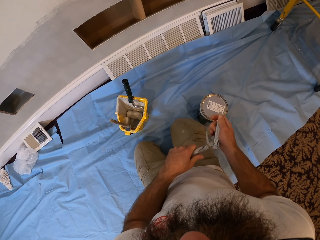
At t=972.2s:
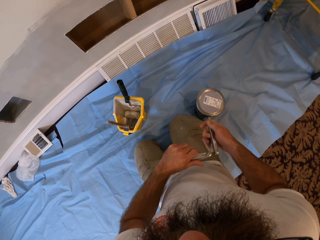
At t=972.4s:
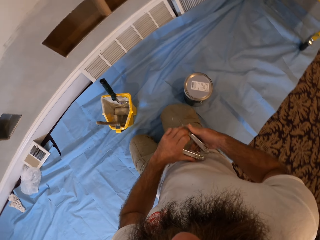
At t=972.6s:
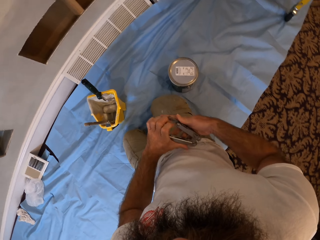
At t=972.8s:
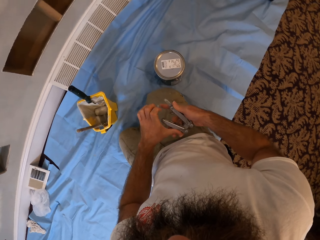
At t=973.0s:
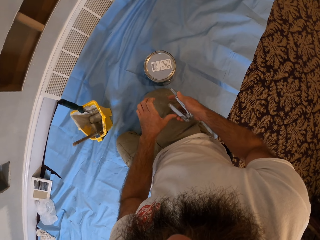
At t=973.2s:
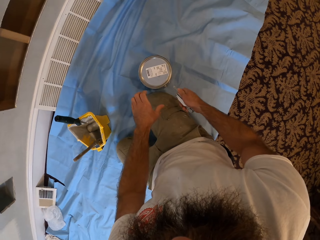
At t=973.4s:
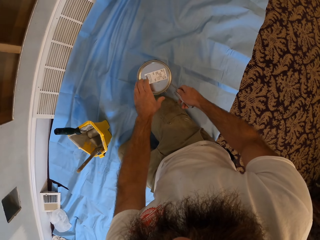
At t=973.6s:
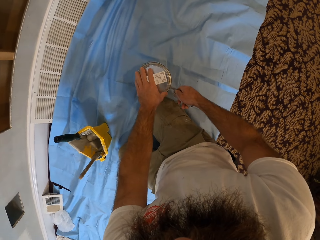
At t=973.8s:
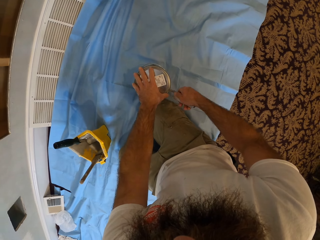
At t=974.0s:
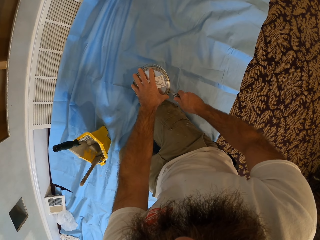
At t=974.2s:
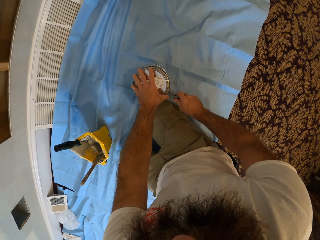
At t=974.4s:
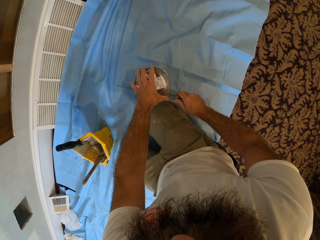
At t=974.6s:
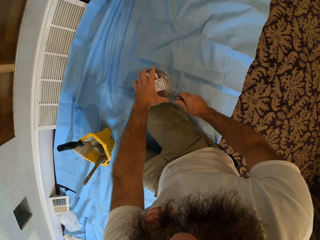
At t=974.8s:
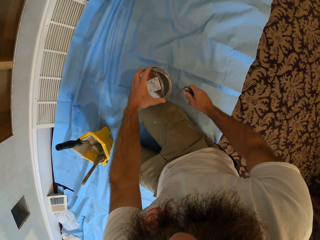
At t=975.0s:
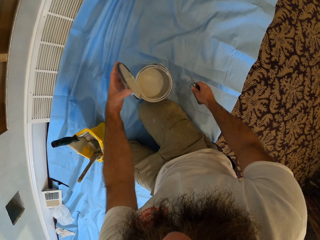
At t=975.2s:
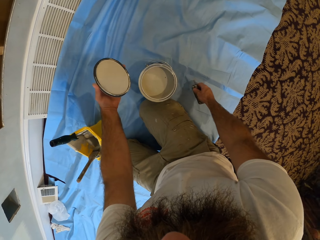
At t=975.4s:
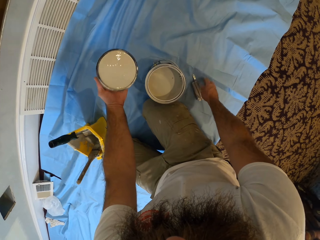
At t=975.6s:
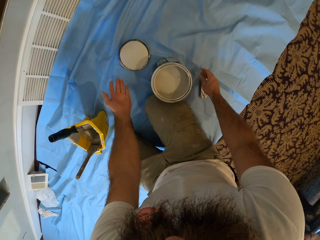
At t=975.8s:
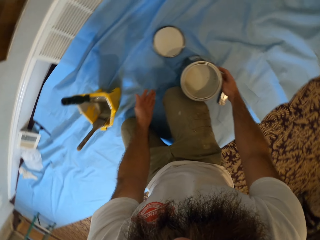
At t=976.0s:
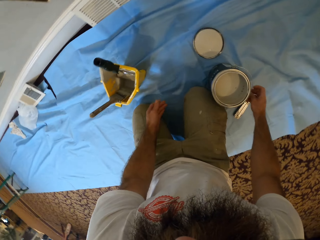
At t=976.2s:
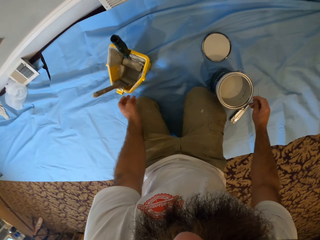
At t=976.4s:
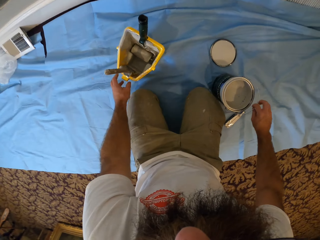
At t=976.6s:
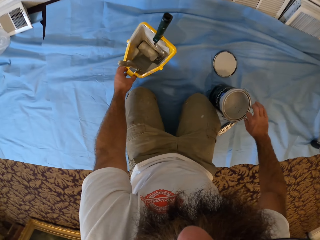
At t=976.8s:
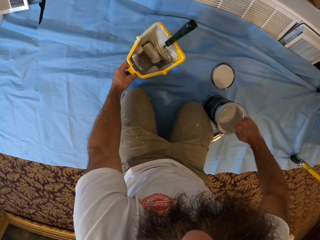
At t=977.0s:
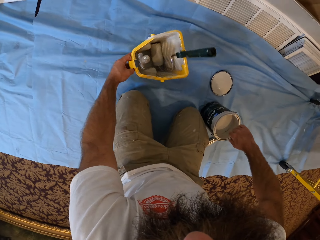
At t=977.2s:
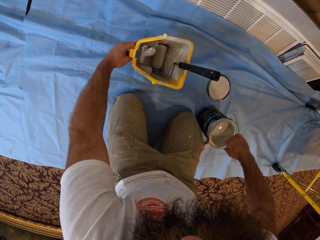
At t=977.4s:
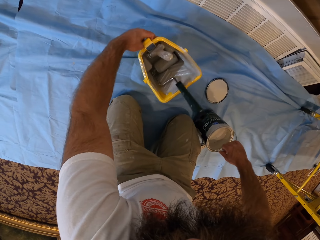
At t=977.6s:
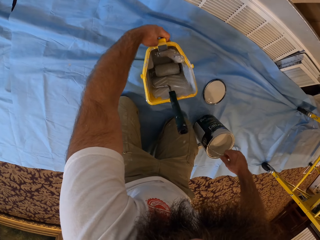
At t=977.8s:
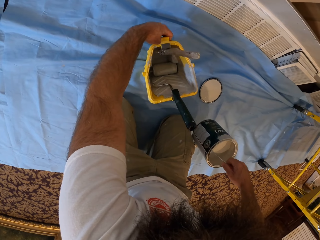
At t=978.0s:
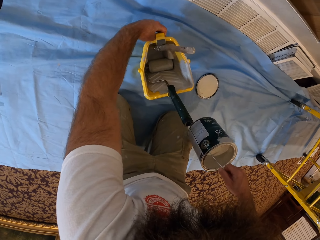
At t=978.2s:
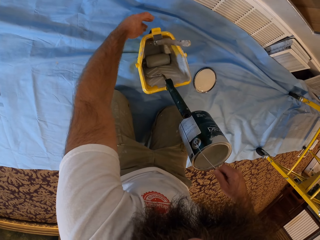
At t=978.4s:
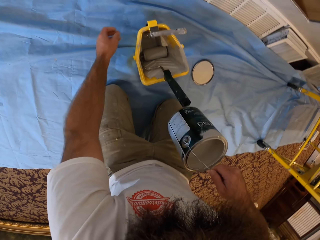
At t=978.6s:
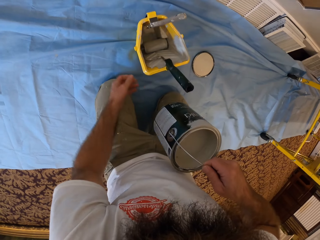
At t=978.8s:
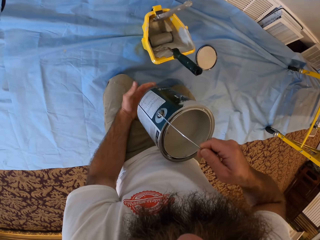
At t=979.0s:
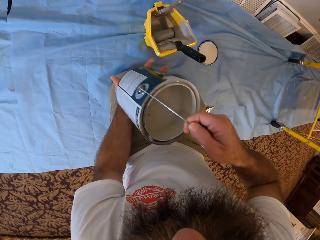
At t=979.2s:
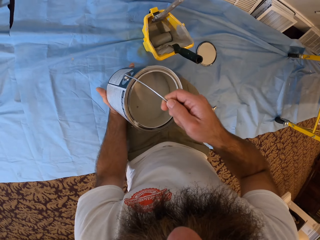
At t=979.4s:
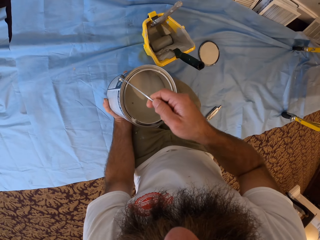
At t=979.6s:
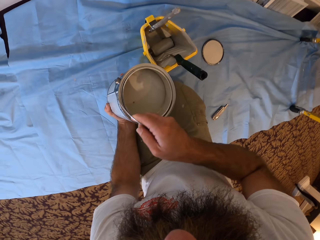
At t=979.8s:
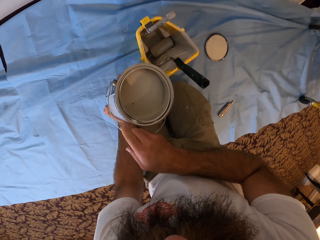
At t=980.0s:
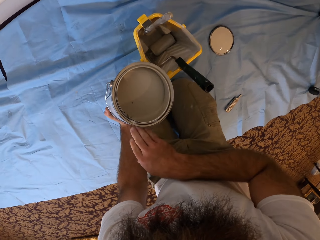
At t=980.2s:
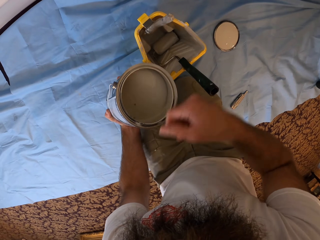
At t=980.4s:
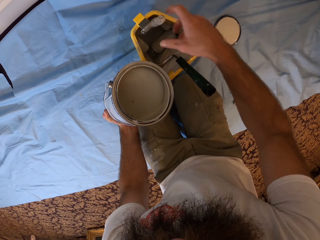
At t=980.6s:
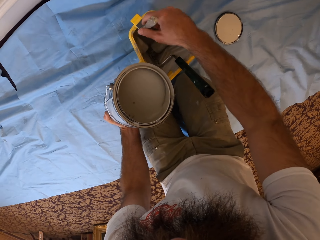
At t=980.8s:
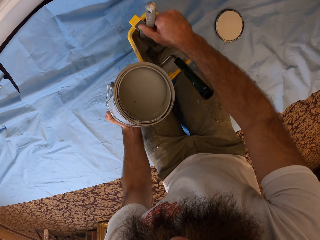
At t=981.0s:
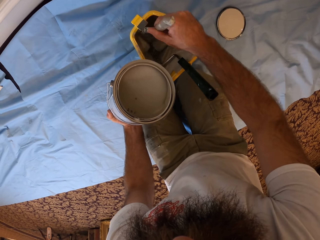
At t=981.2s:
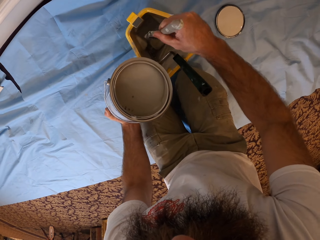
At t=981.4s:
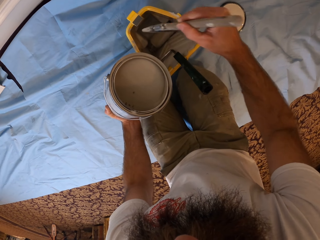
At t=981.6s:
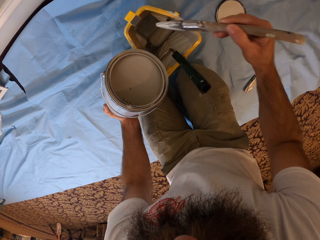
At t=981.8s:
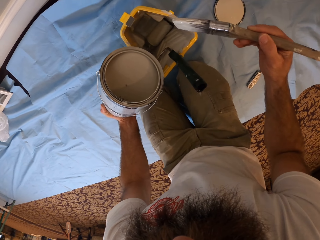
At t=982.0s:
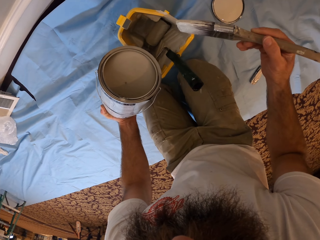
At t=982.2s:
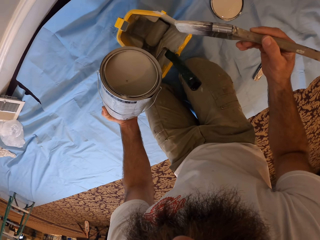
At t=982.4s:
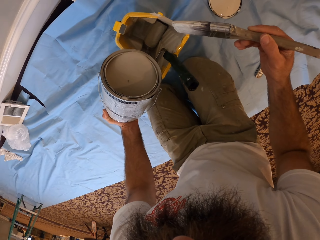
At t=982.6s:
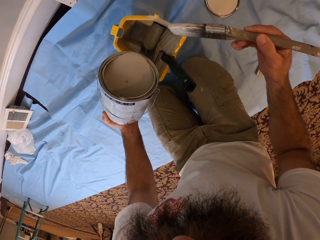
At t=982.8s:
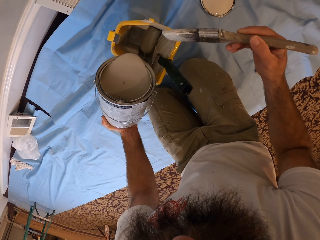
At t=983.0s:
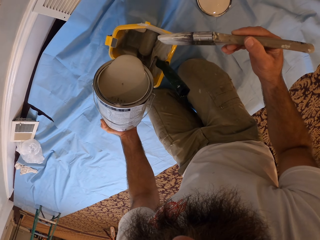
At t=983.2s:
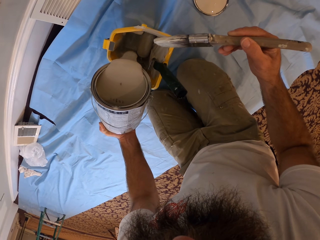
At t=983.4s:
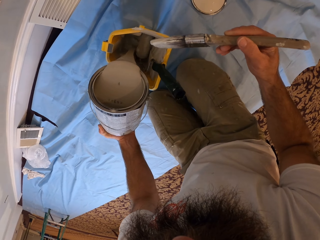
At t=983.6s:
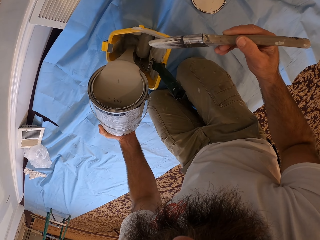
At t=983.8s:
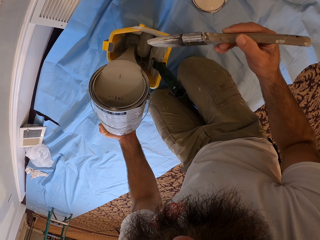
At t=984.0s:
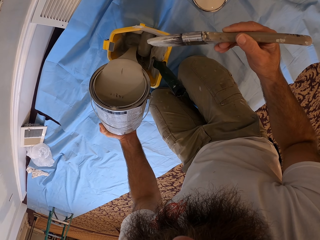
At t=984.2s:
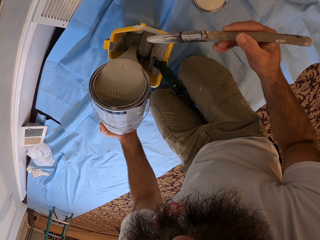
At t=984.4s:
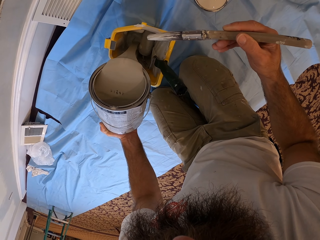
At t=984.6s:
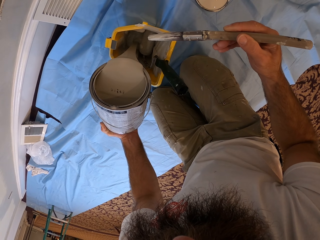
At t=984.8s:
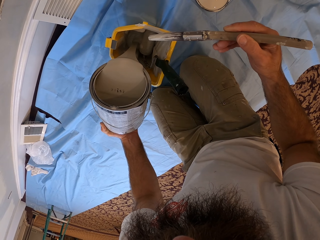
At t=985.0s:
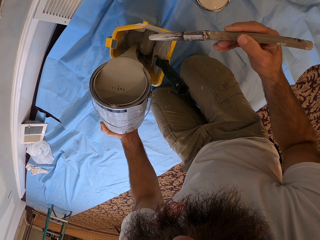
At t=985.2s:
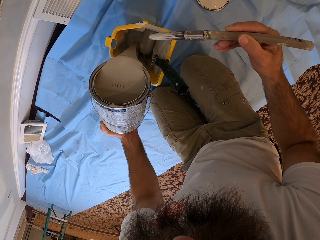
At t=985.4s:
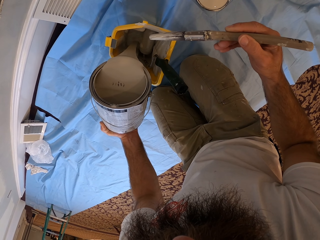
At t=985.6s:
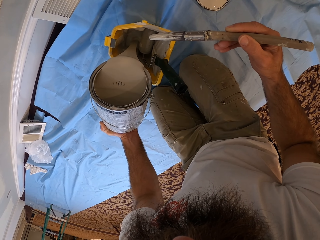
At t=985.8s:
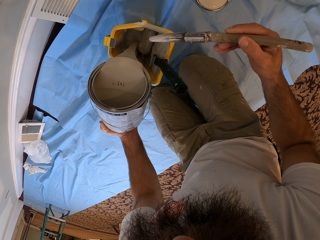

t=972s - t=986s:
The camera wearer places his left hand on the can cover. He opens the metallic paint can with his right hand. He drops the metallic paint can opener in his right hand on the plastic sheeting. He drops the metallic paint can cover on the plastic sheeting. He adjusts the yellow paint bucket on the plastic sheeting with his left hand. He picks up the metallic paint can by the handle from the ground using his right hand. He places his left hand under the metallic paint can in his right hand. He removes the brush in the yellow paint bucket with his right hand. He pours some paint in the metallic paint can under his left hand into the yellow paint bucket.

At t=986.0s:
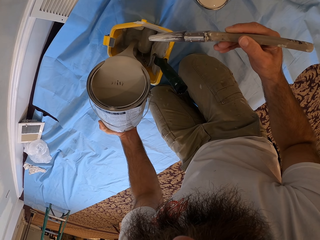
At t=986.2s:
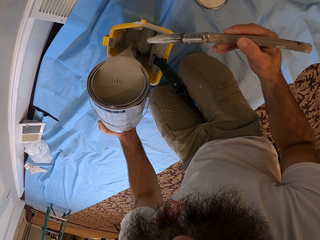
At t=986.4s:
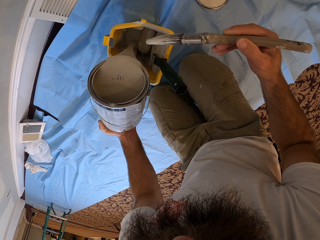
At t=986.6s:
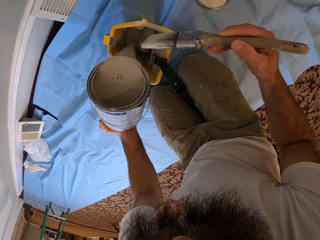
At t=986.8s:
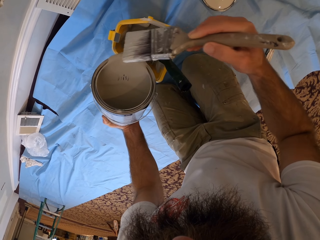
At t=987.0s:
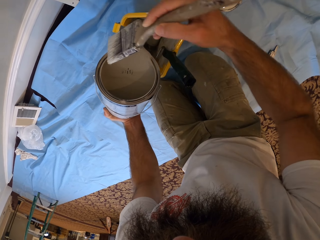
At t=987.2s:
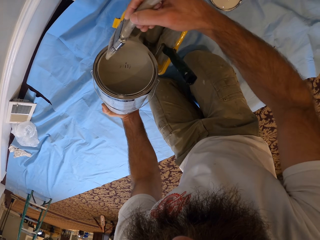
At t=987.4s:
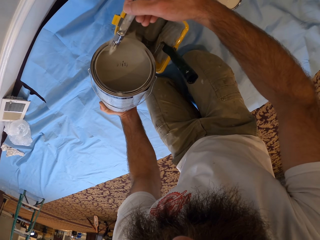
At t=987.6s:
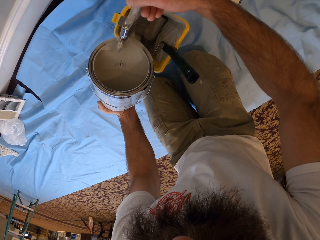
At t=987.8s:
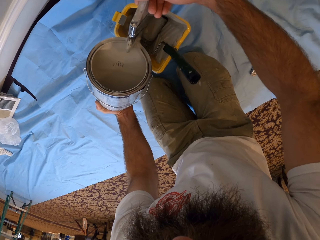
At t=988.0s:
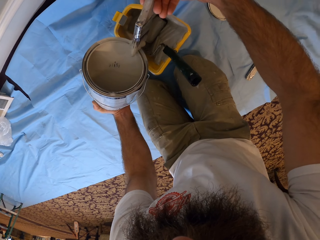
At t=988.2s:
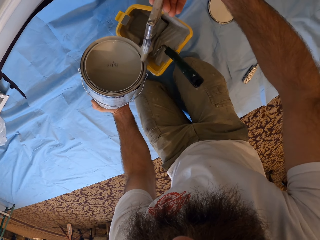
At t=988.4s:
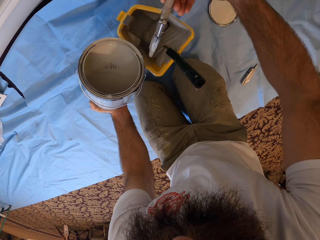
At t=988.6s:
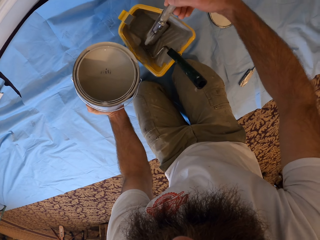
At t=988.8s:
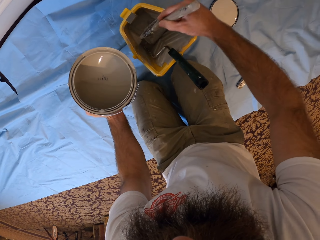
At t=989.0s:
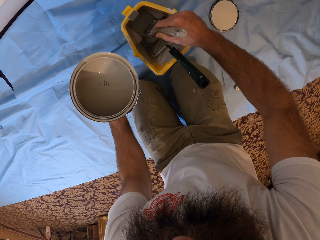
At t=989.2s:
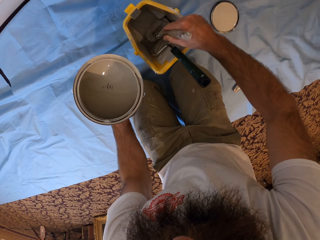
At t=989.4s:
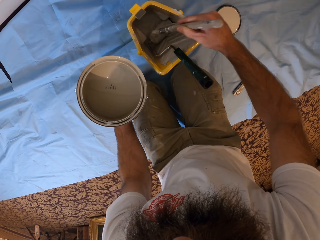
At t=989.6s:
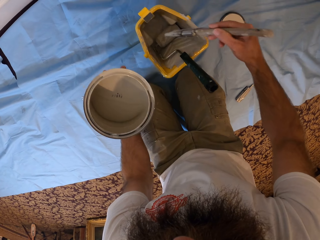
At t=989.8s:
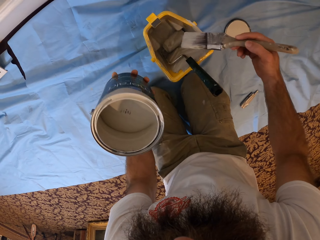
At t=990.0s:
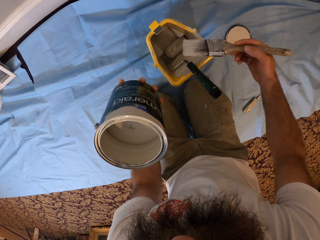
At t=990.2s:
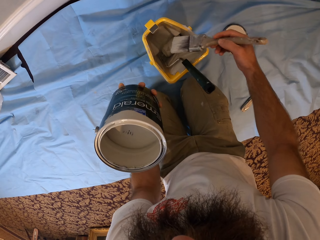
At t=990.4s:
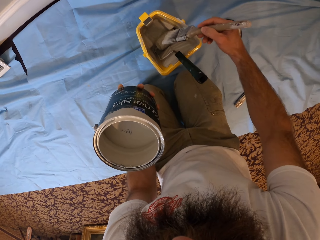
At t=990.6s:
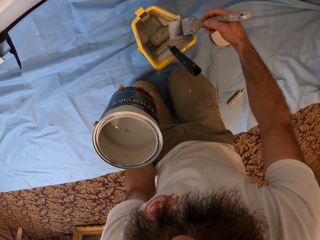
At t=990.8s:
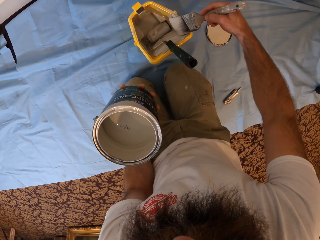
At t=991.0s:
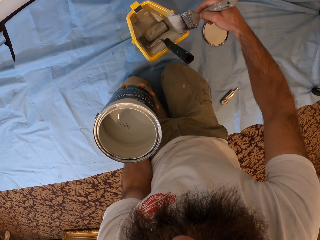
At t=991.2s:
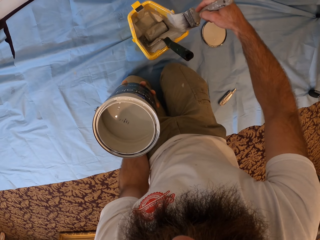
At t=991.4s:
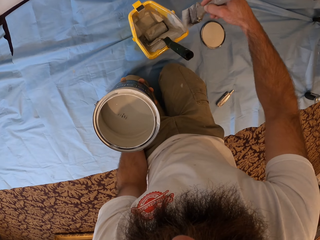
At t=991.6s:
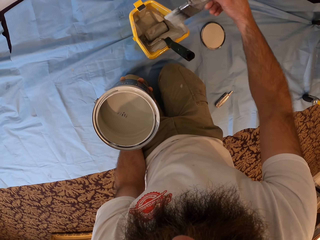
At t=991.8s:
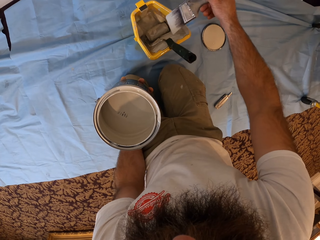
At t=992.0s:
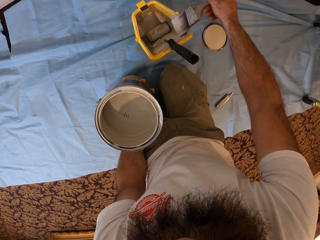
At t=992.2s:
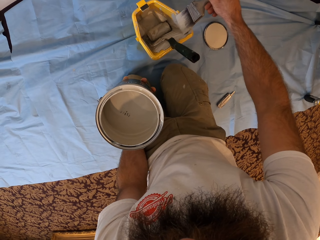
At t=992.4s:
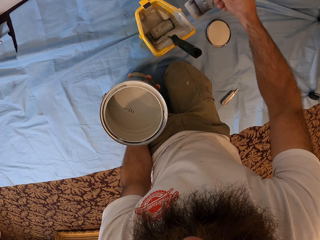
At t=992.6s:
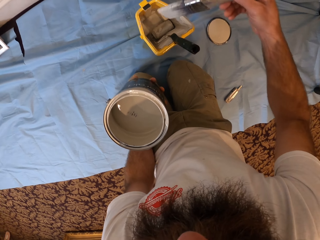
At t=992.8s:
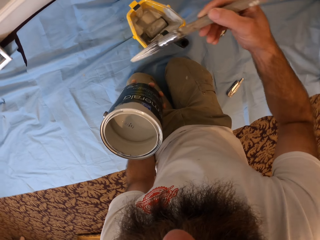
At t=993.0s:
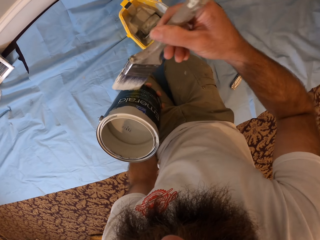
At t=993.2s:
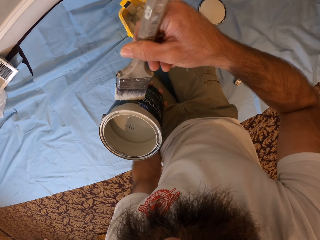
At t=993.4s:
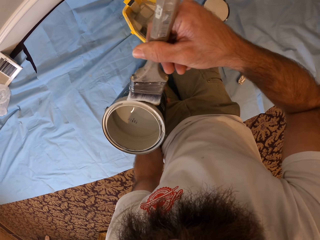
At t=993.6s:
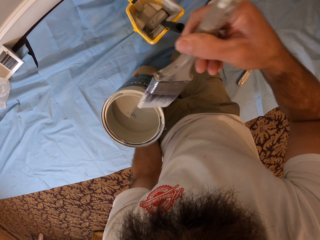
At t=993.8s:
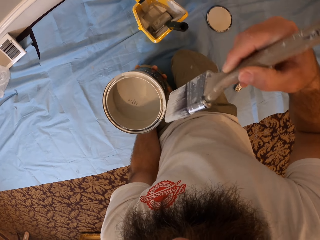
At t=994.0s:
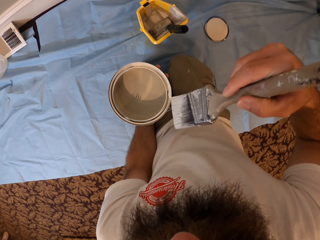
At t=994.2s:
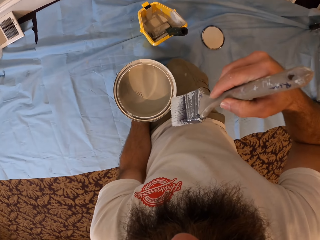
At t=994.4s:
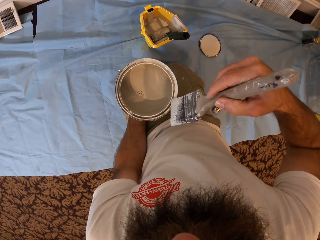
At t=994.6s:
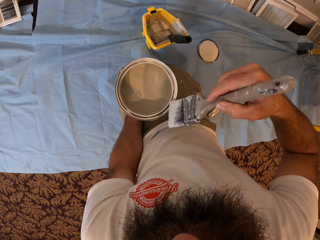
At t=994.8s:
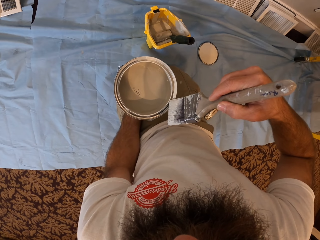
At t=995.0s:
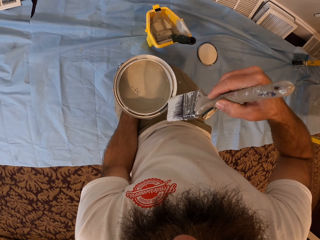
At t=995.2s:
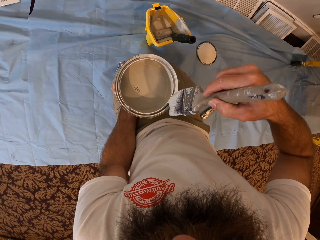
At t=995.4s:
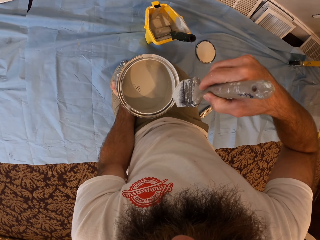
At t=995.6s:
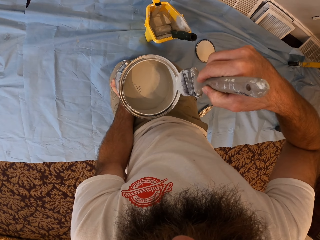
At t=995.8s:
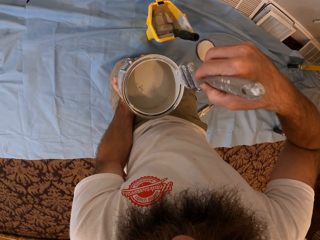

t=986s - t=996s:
The camera wearer rubs the brush on the edge of the metallic paint can with the brush in his right hand. He fetches some paint from the yellow paint bucket with the brush in his right hand. He smears paint to the roller. He rubs the paint on the edge of the yellow paint bucket. He rubs the brush in his right hand on the edge of the metallic paint can under his left hand.
